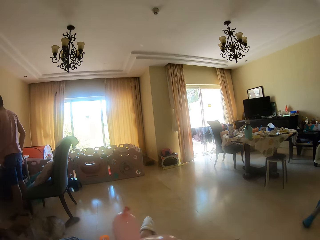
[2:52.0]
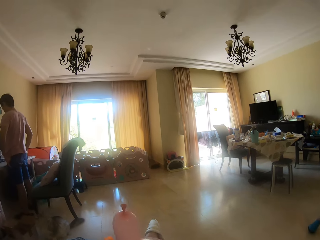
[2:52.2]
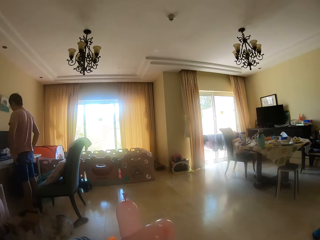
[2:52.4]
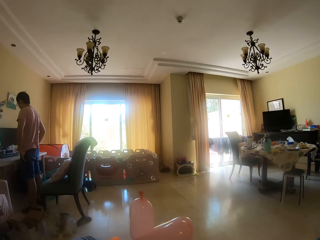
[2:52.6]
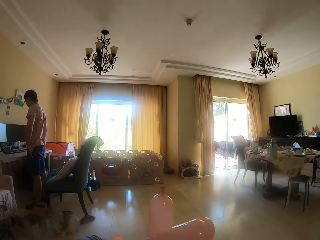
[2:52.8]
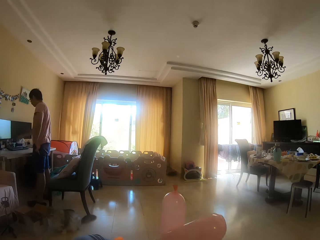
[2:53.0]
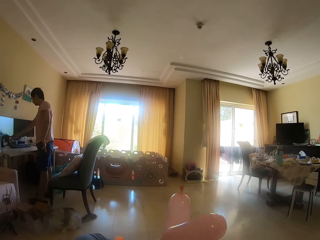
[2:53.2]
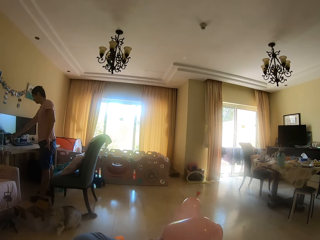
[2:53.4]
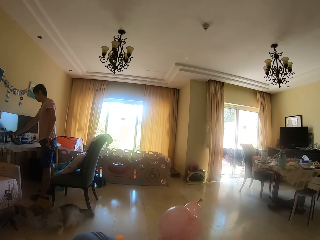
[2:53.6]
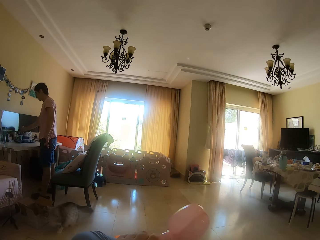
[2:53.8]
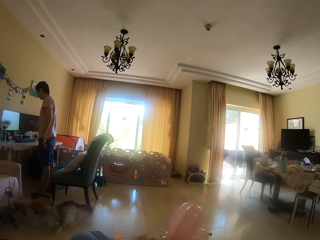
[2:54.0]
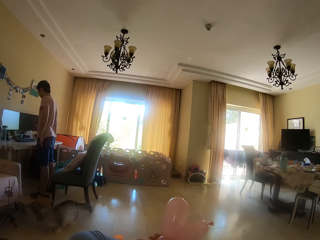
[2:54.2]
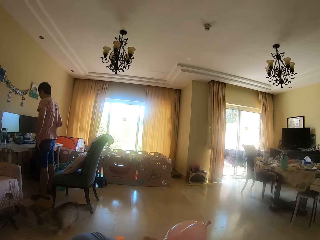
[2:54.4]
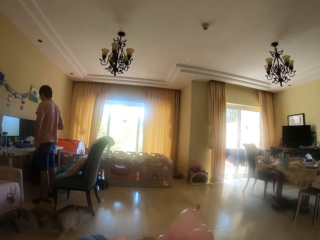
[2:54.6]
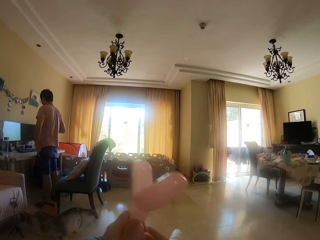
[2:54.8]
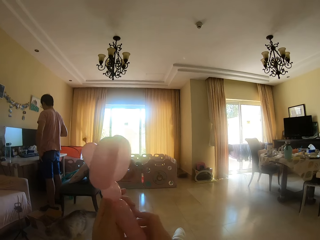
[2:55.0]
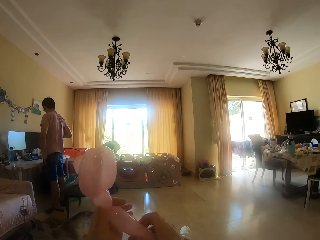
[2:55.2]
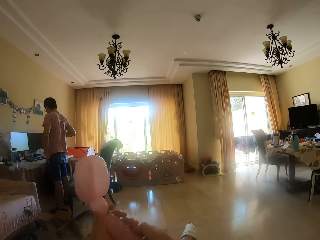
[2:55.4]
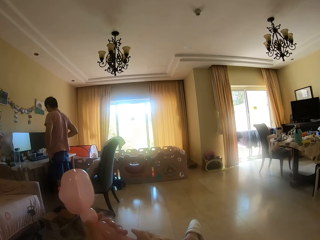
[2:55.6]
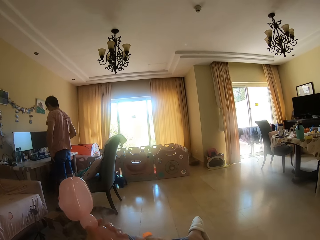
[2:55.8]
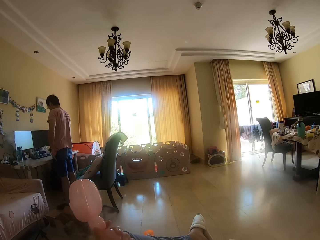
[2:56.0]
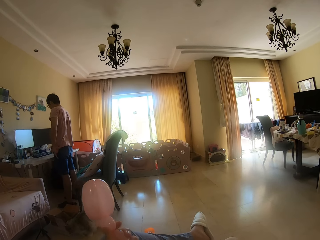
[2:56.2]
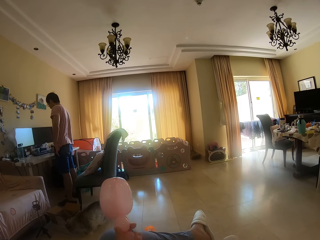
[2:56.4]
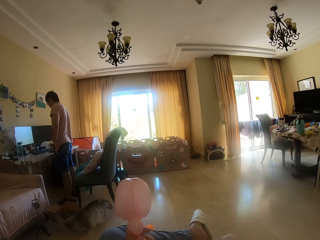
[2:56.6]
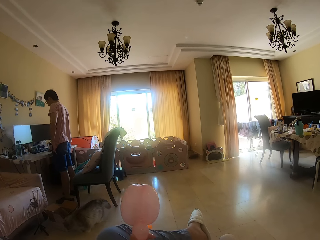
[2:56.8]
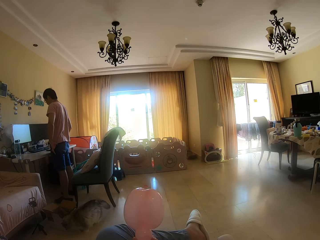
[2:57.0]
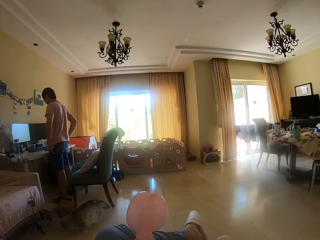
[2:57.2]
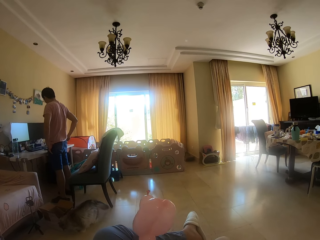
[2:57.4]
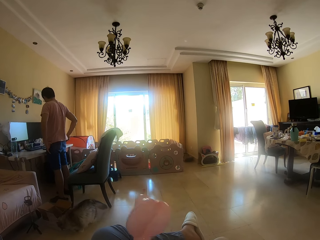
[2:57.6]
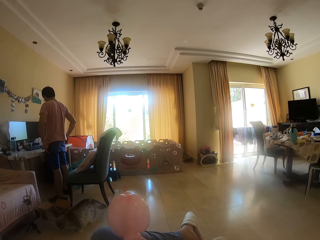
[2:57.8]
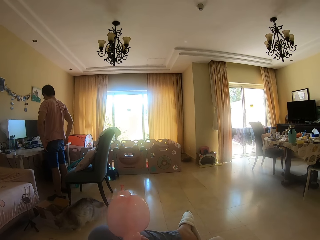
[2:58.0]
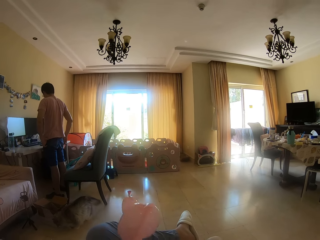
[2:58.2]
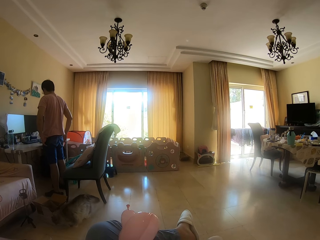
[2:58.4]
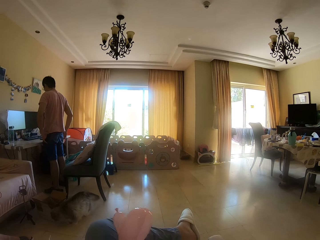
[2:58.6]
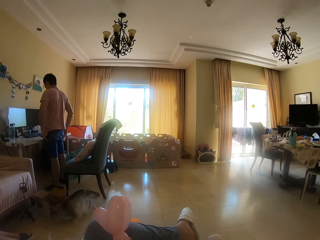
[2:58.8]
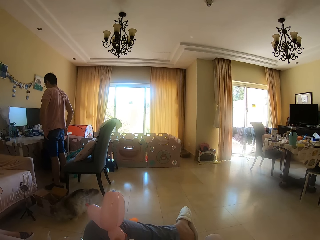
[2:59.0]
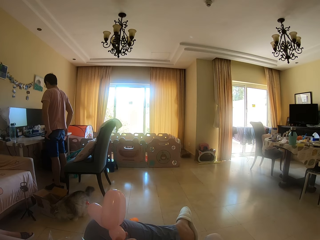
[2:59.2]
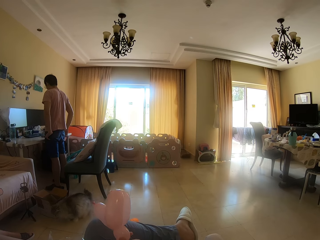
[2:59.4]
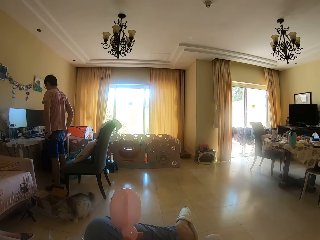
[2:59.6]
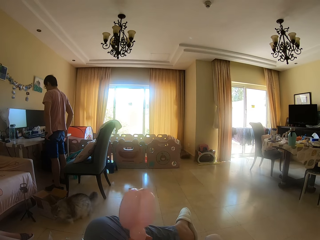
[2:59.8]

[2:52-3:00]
The camera wearer moves the balloon. A man picks up something. The camera wearer turns the balloon and presses the balloon. The man drops something and pockets a hand.

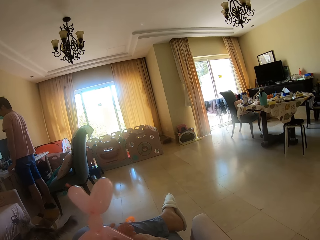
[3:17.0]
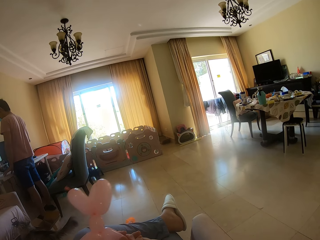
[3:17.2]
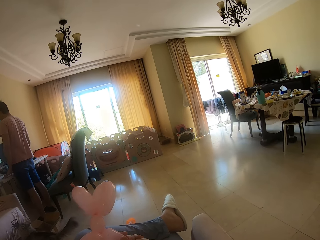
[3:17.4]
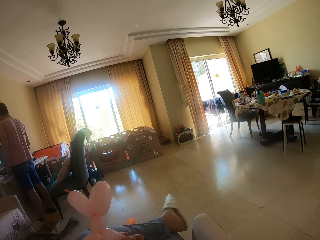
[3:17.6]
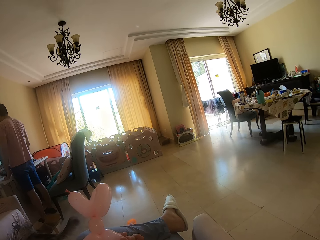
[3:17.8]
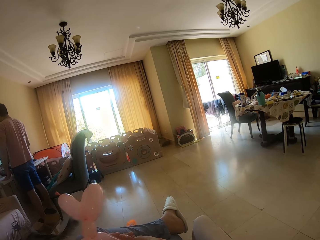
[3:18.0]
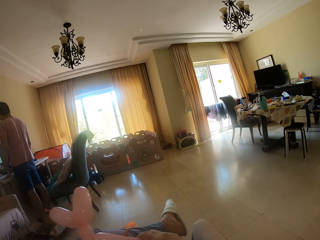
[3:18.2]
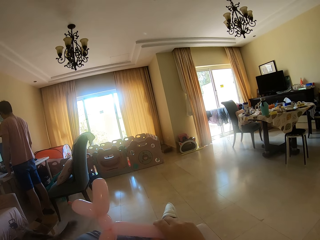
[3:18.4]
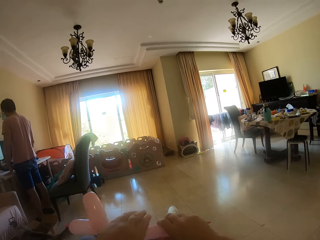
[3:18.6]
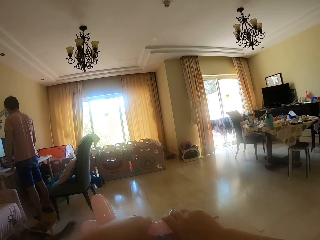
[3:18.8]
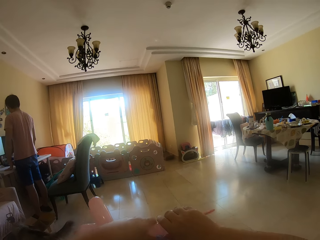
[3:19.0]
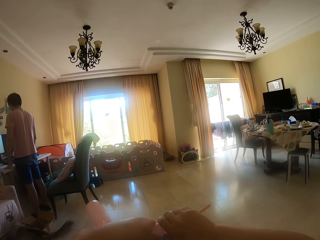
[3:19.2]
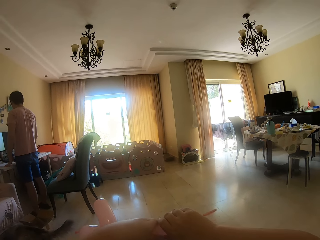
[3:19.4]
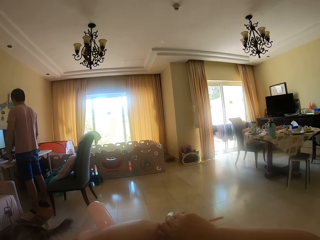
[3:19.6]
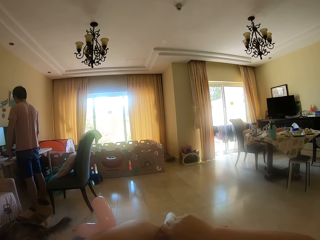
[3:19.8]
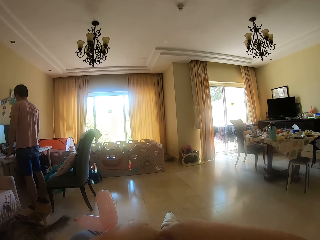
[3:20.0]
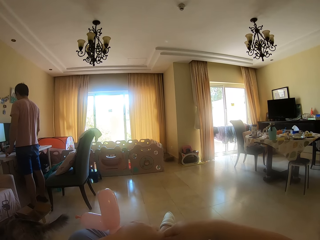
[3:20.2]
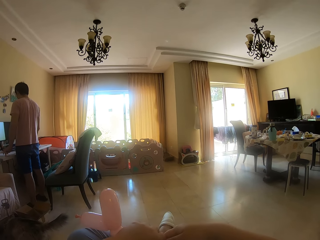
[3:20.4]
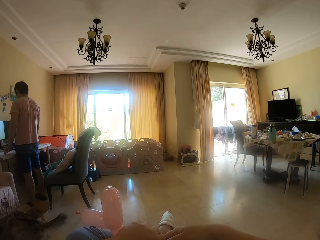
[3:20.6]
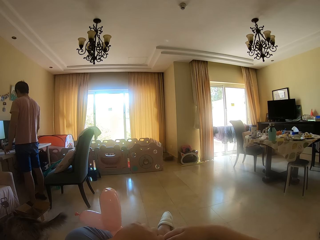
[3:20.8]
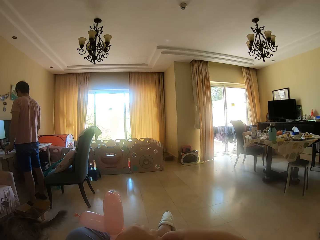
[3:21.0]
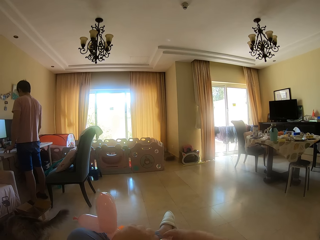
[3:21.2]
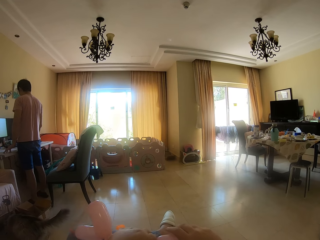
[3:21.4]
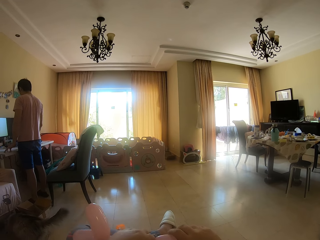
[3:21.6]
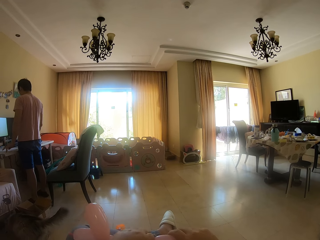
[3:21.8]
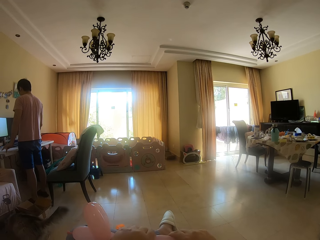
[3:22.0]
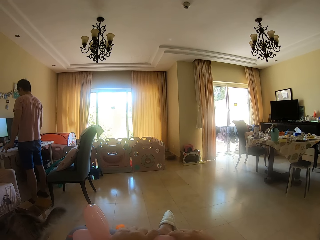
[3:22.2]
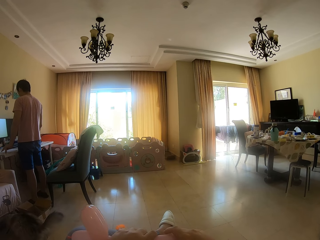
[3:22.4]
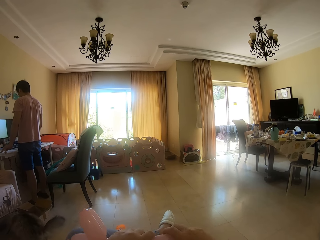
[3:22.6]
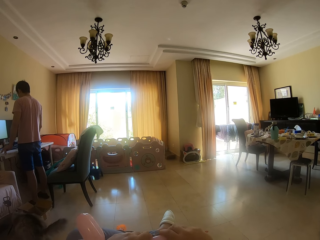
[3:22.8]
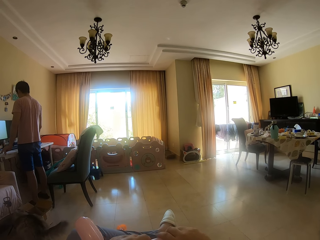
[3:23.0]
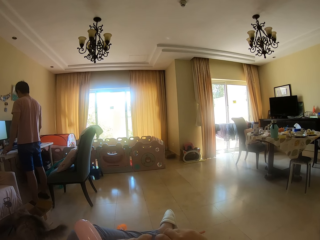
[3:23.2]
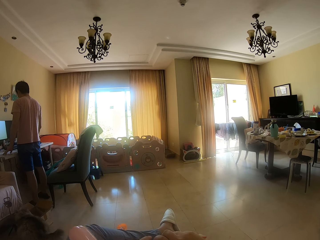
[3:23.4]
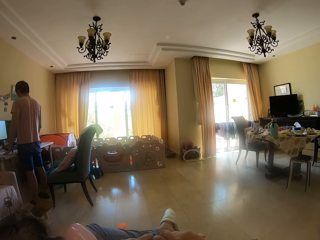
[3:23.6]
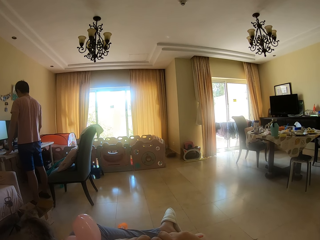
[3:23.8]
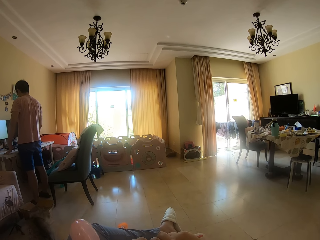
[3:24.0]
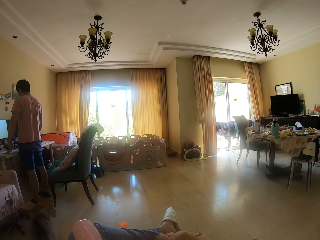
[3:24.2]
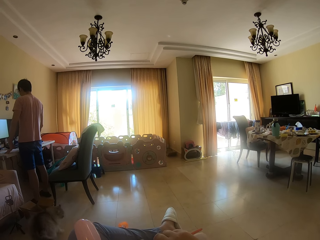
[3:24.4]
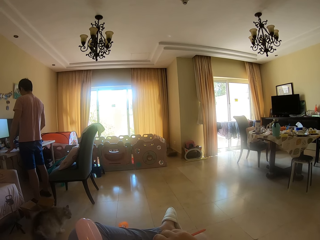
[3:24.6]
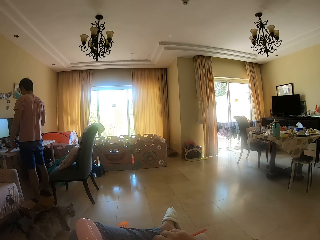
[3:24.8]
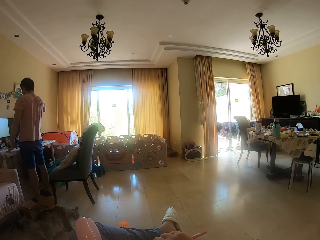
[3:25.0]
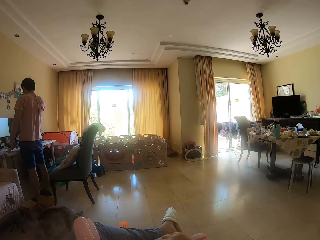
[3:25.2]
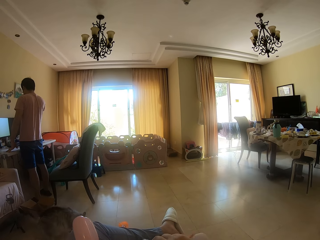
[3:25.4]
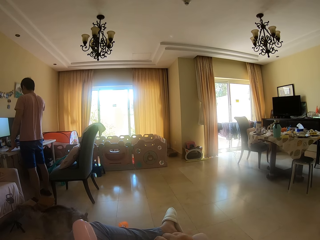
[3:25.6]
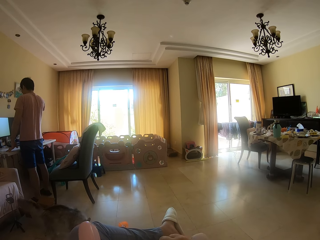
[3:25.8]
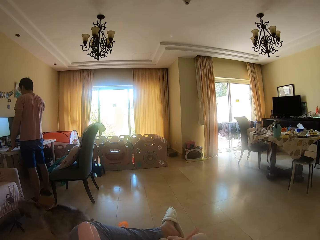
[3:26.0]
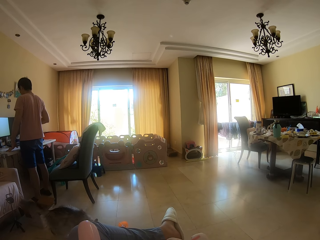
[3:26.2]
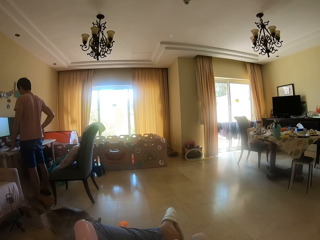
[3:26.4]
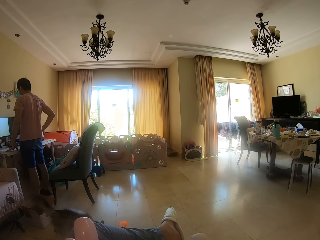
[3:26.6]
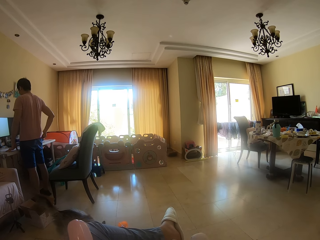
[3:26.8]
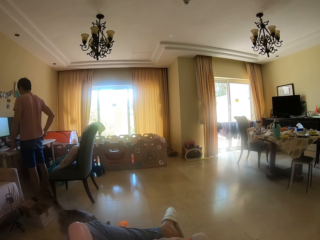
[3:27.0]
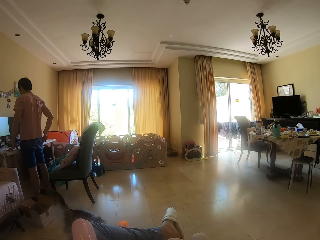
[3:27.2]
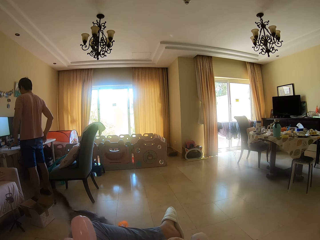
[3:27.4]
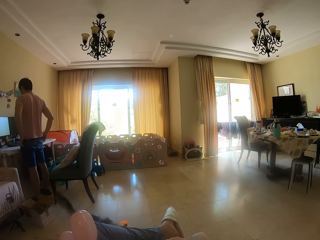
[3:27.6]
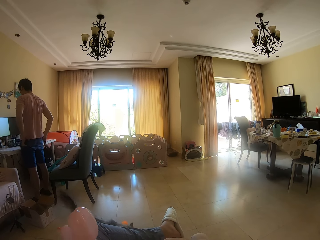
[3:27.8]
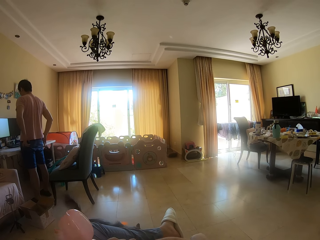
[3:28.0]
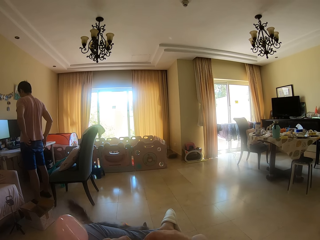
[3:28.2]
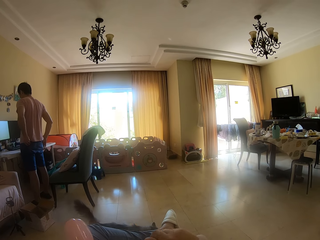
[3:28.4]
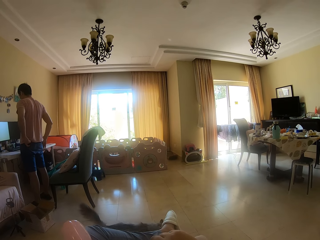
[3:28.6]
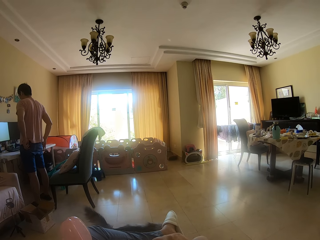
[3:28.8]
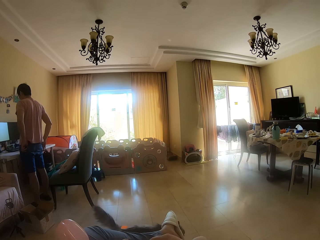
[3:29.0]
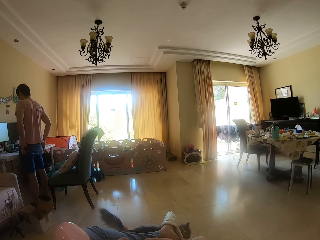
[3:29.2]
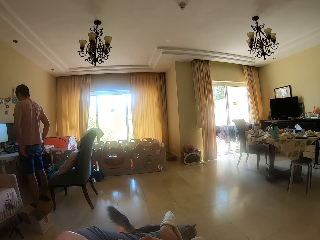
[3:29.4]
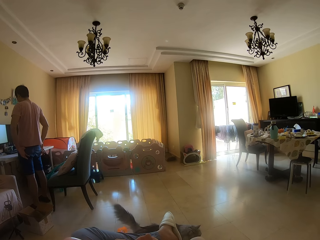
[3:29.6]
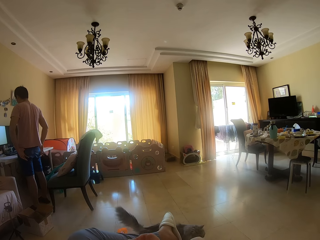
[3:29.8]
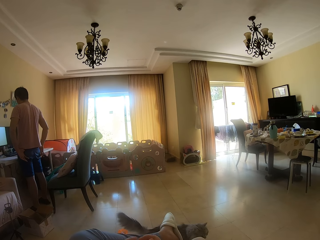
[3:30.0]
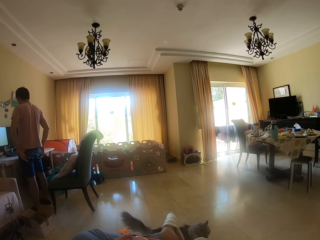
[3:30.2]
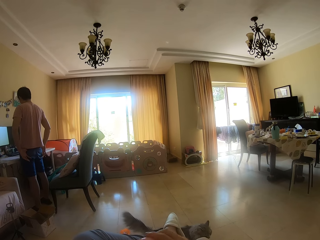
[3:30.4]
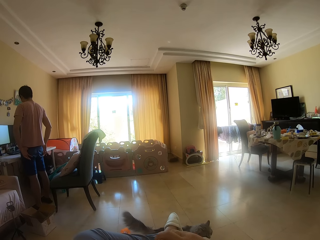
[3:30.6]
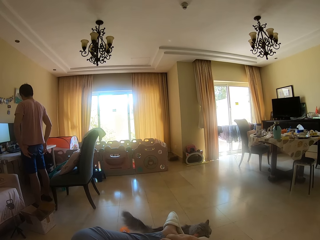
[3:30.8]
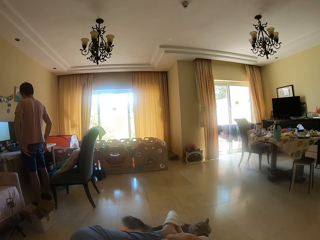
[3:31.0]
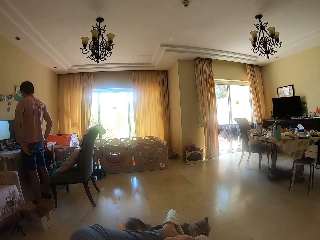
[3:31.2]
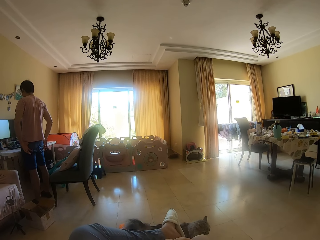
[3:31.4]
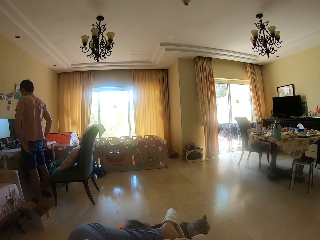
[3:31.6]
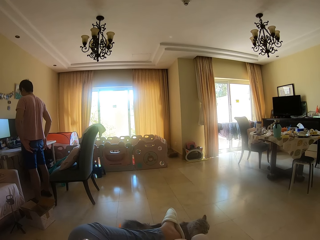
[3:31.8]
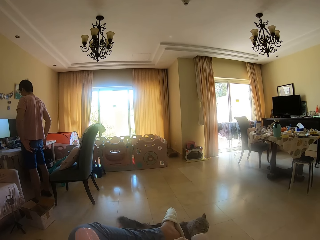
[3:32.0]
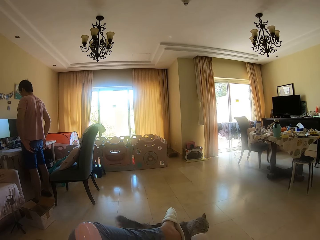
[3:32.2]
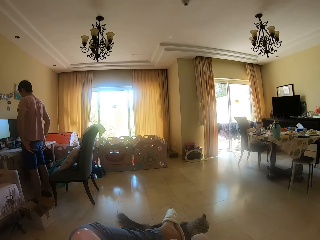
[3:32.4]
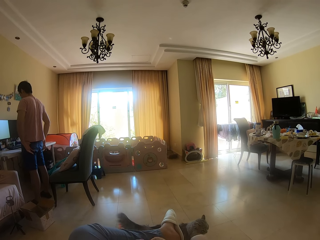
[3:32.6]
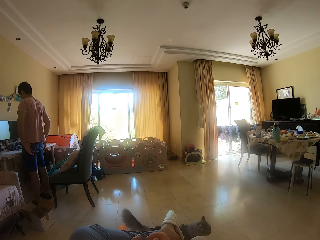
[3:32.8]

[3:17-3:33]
A man rests a hand on the table. The camera wearer twists the balloon. The man moves fingers, moves the other hand and pockets his hand. He pockets his hand again.
